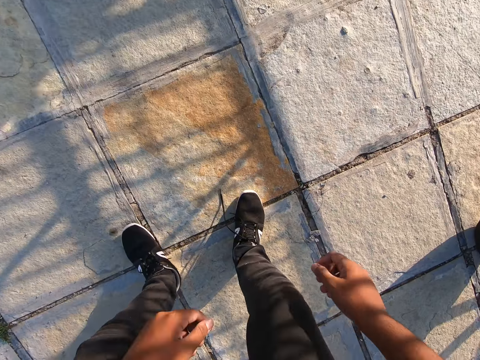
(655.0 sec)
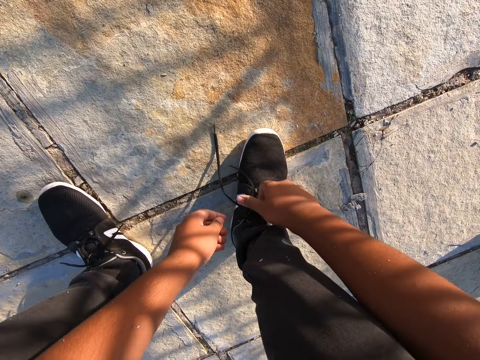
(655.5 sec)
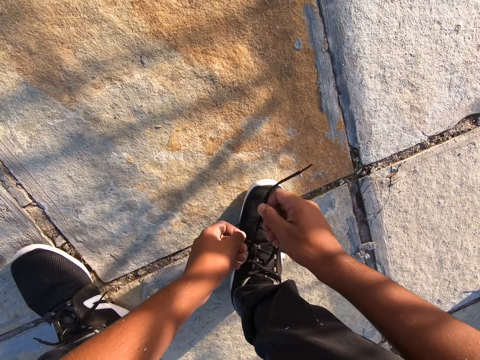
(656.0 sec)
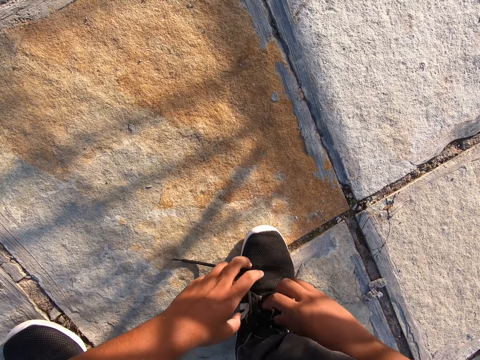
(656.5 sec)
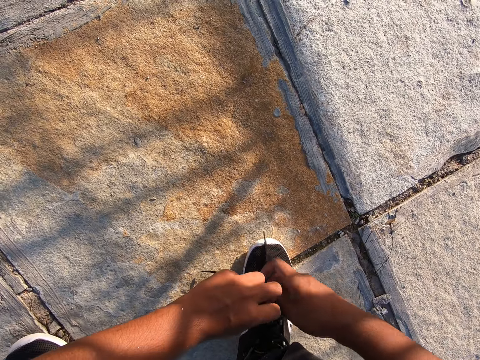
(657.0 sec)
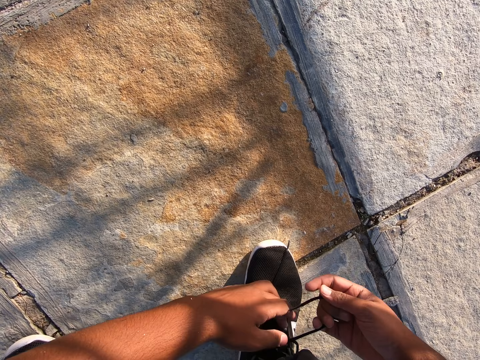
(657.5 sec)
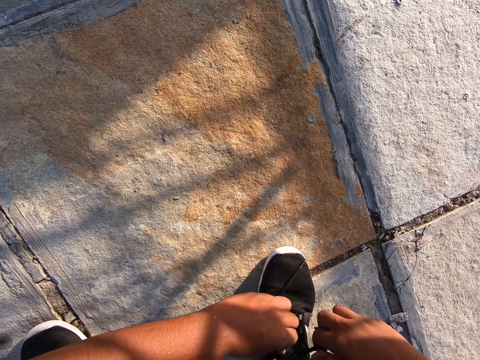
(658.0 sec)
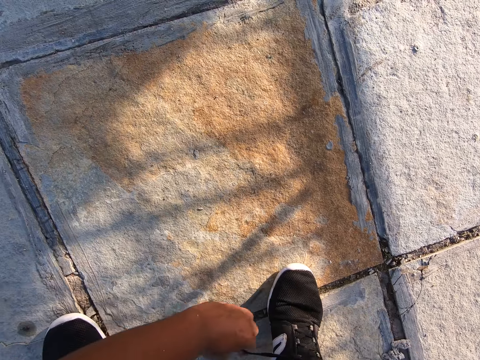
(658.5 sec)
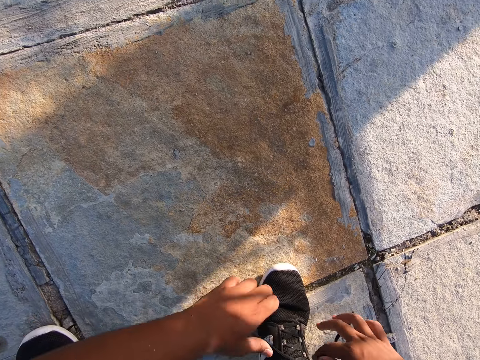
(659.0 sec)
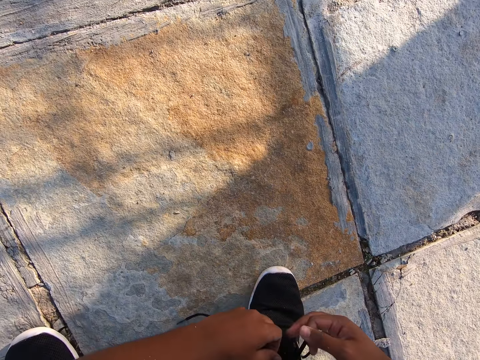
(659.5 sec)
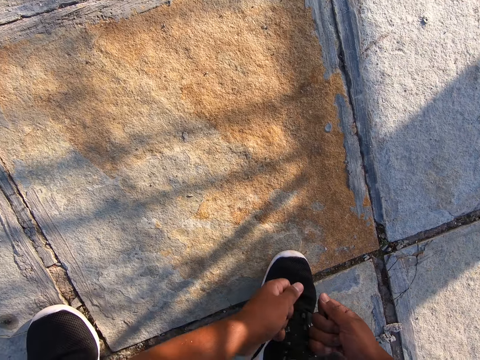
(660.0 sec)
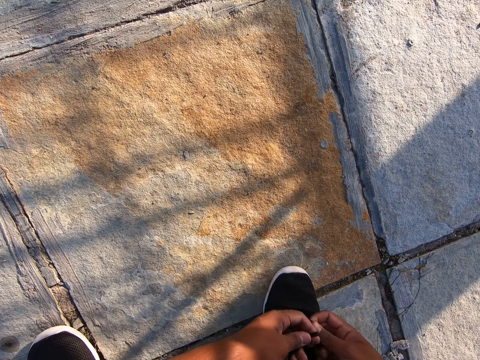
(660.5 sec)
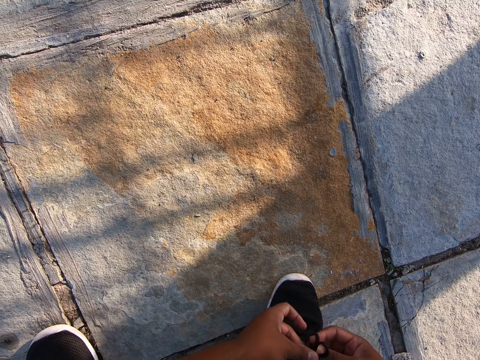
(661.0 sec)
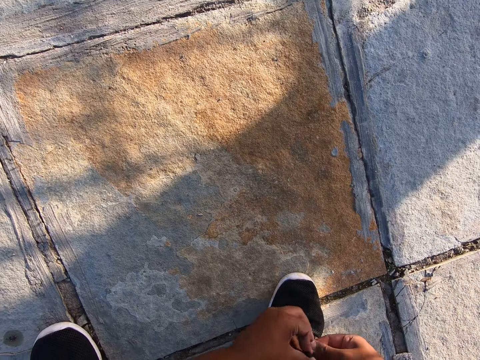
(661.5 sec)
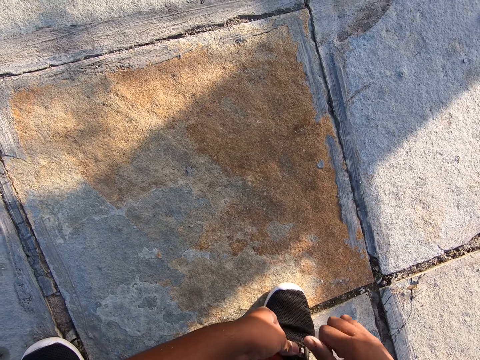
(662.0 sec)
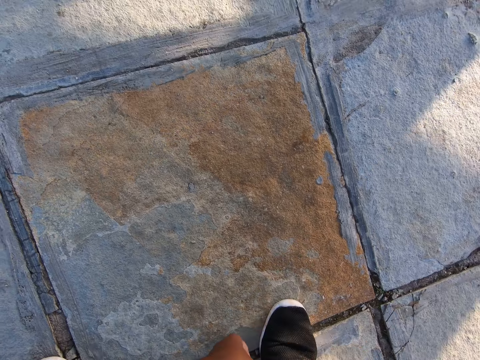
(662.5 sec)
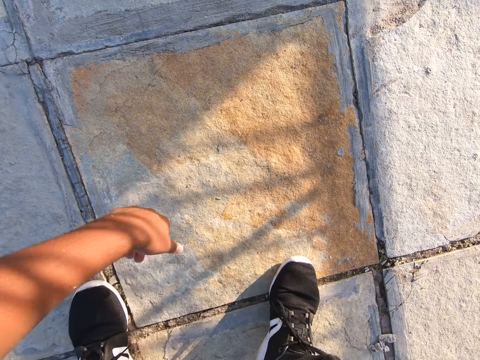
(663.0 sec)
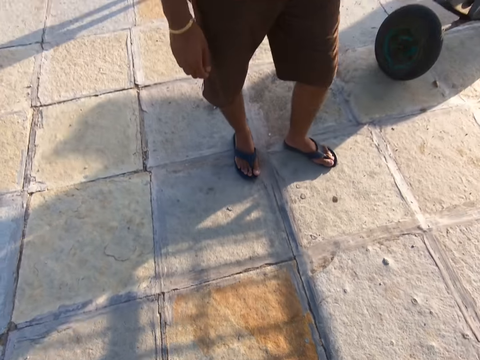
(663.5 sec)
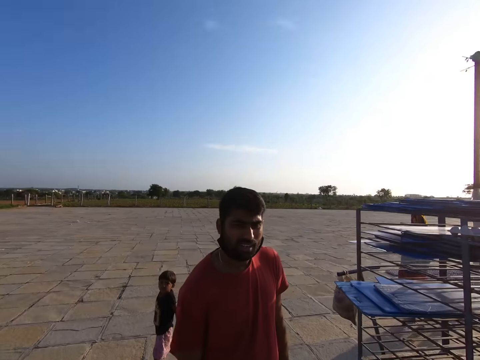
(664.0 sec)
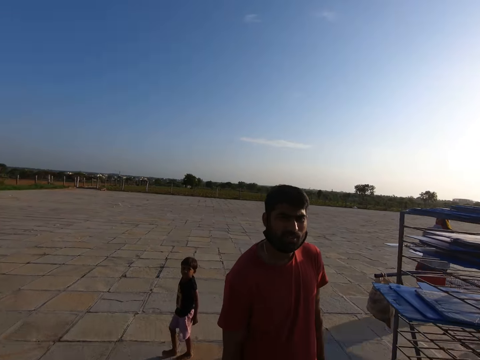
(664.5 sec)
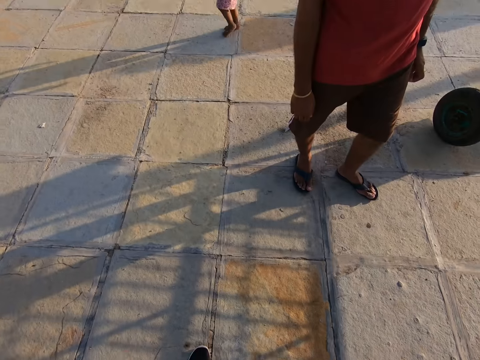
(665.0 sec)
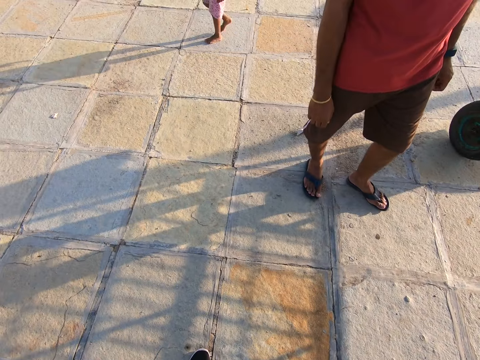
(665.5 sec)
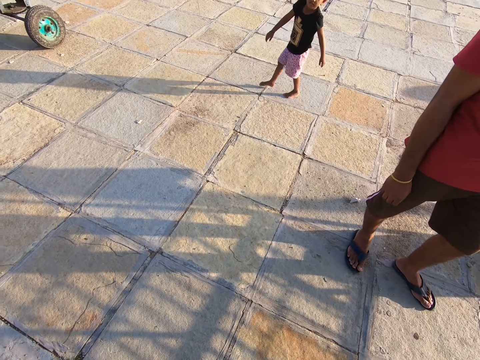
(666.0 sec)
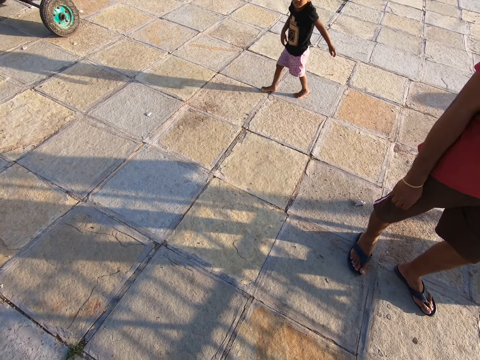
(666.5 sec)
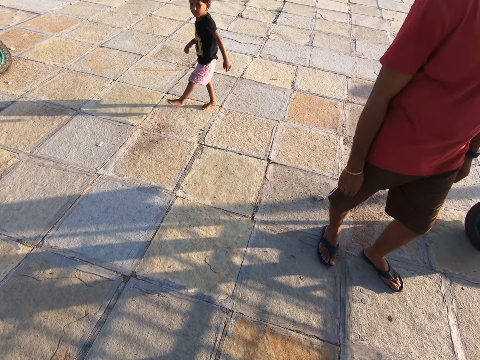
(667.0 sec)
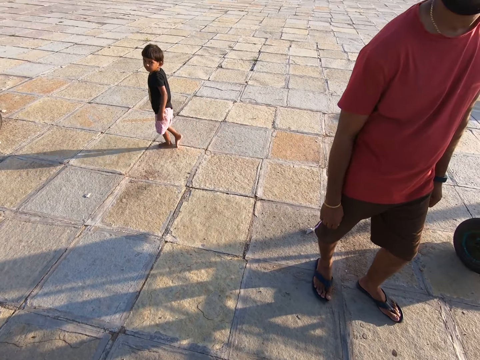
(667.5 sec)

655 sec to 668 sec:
The camera wearer bends down. He ties his right shoelace with both hands. He straightens up.

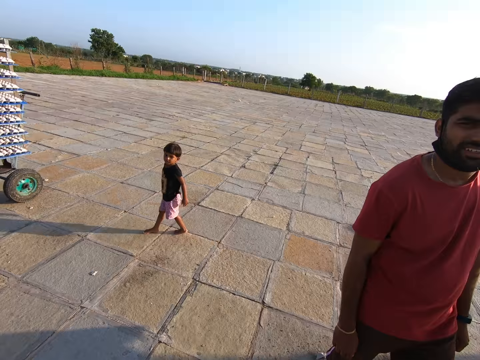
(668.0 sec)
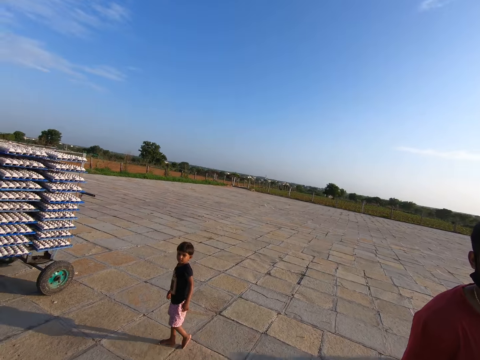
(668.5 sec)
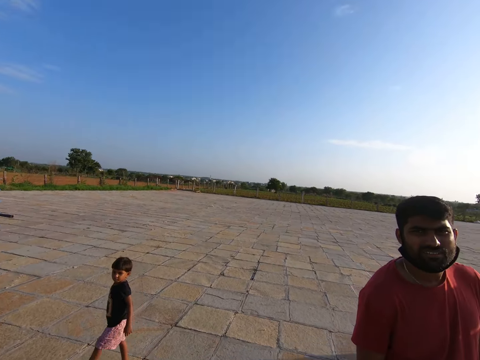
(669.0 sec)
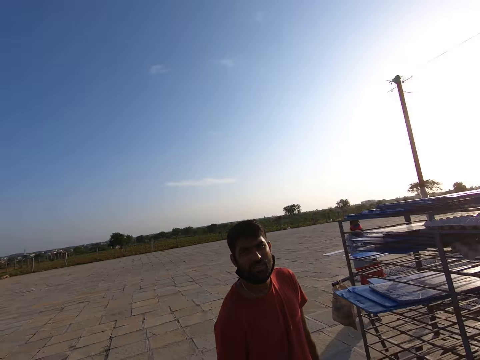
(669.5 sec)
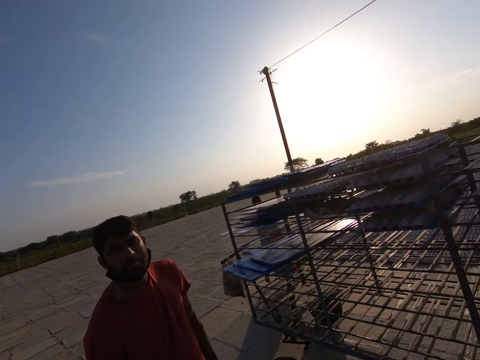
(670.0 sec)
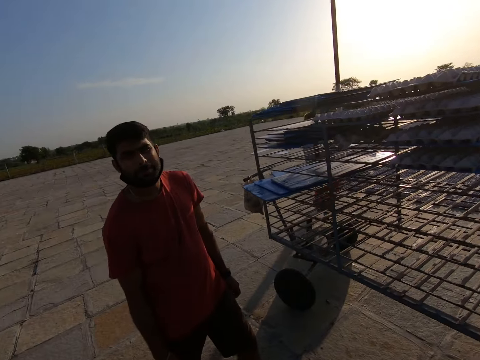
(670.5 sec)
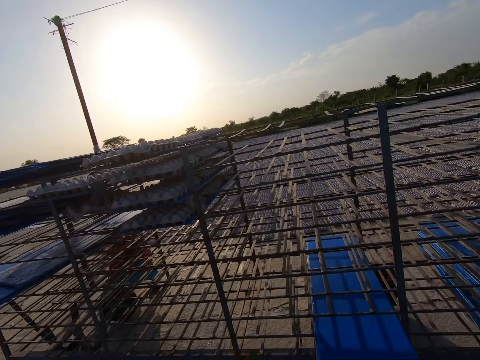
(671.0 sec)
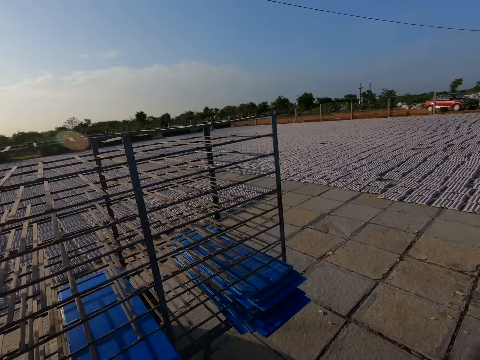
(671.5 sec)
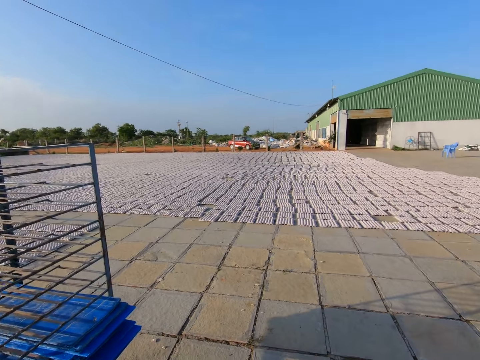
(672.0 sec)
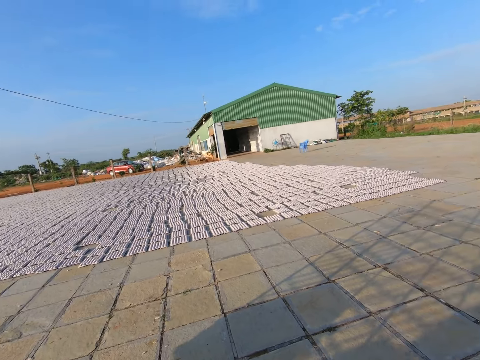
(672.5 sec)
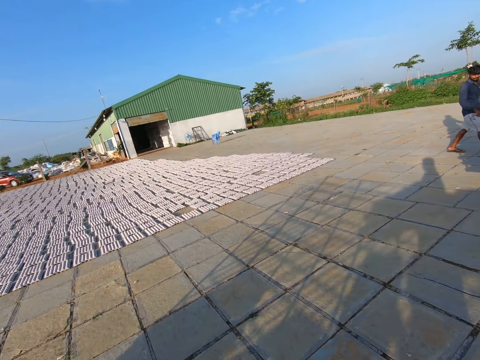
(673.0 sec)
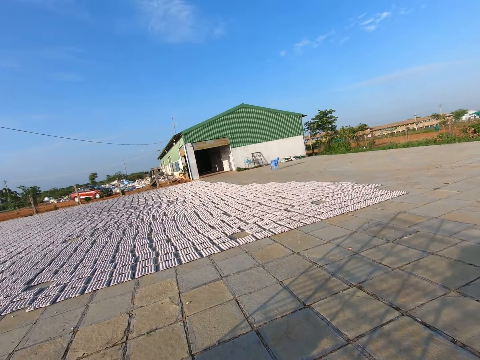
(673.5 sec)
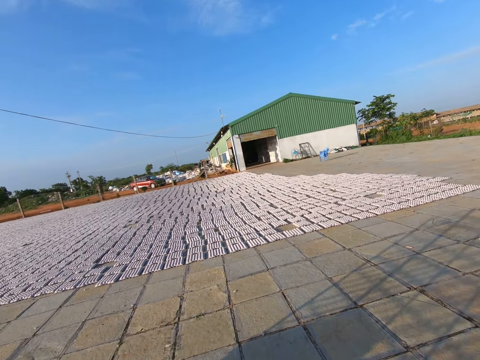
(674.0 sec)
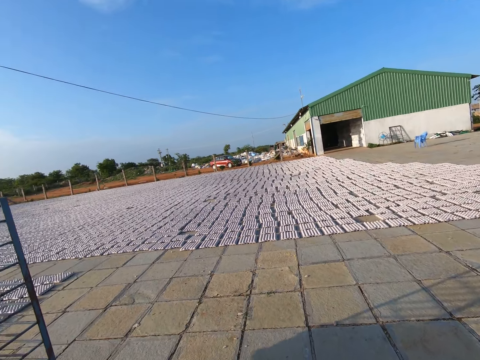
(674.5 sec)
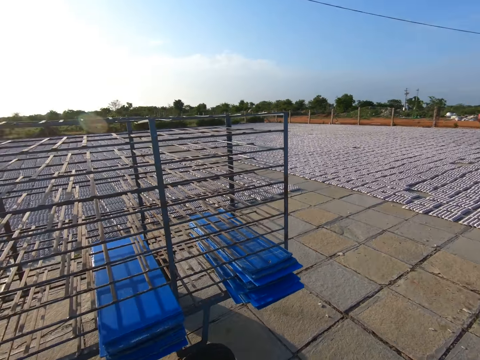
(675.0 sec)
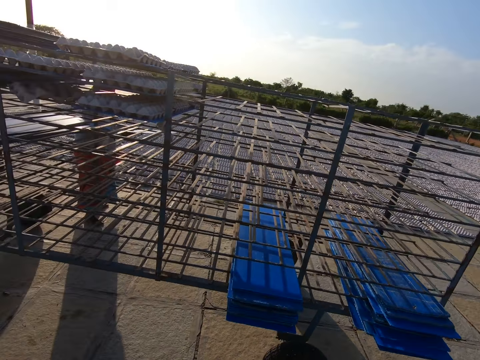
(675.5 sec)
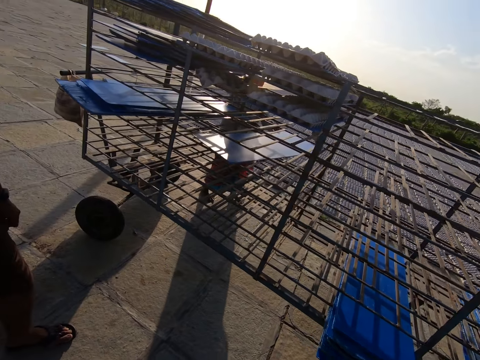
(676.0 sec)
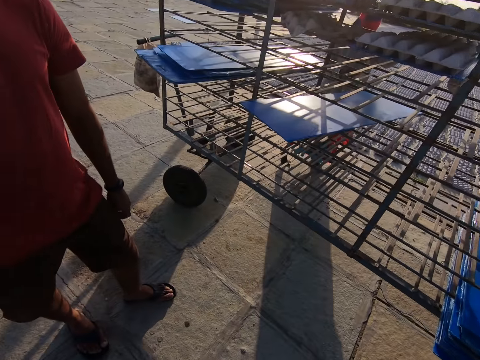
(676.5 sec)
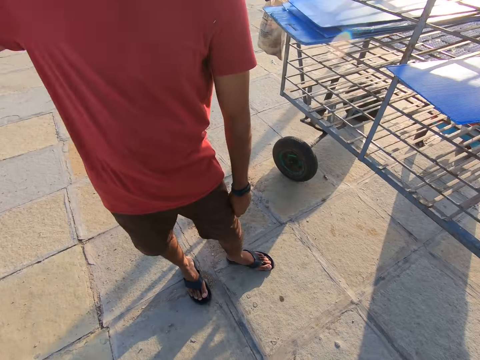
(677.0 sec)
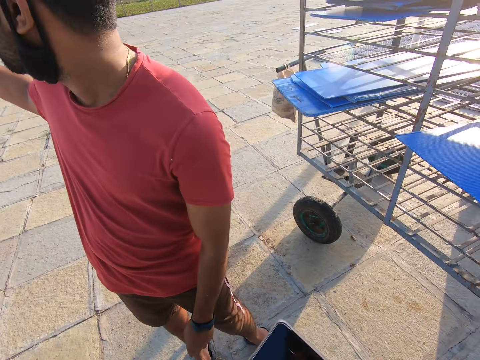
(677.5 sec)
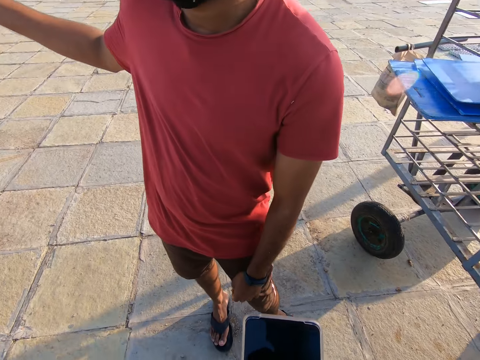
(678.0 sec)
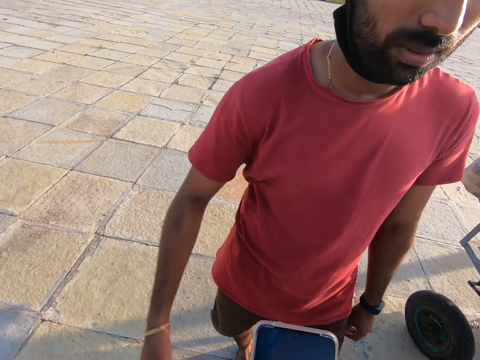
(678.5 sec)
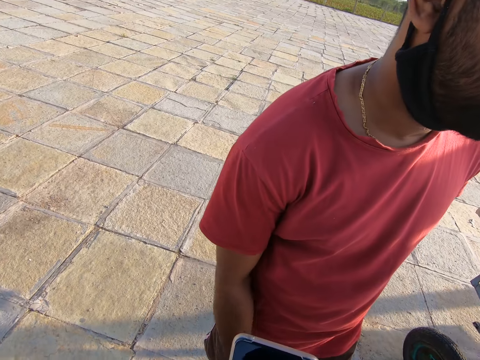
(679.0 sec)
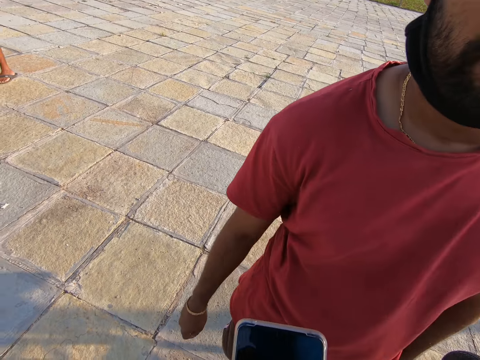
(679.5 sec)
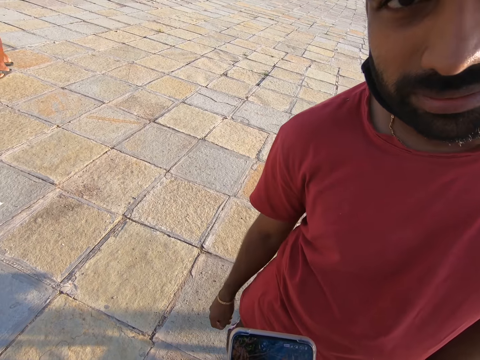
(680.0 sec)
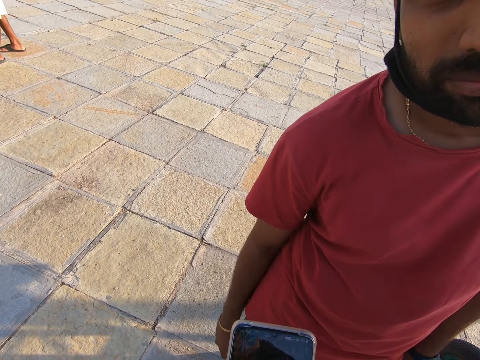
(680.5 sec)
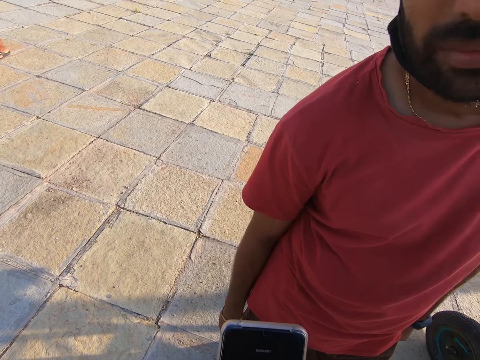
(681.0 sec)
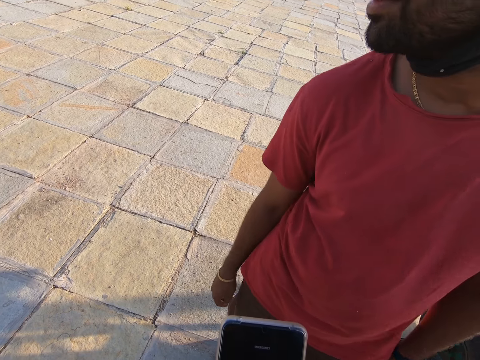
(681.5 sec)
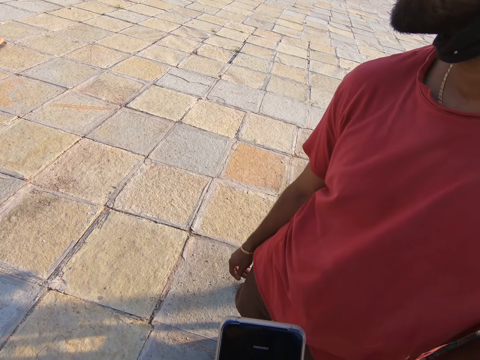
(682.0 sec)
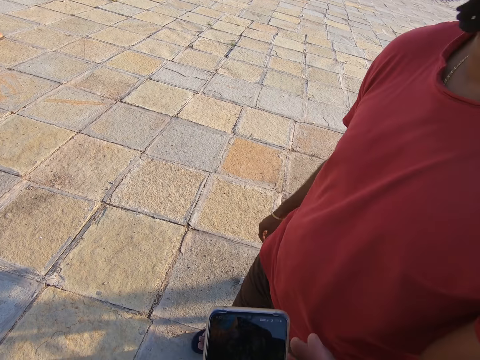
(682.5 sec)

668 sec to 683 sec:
The camera wearer looks around. A woman drops a PVC sheet on the shelf trolley with both hands. The camera wearer holds a phone with his right hand. He operates the phone with his right hand.
